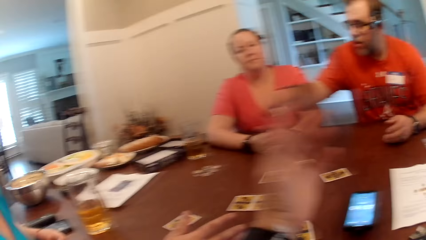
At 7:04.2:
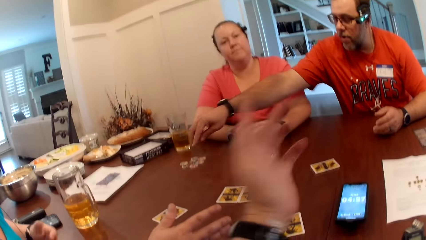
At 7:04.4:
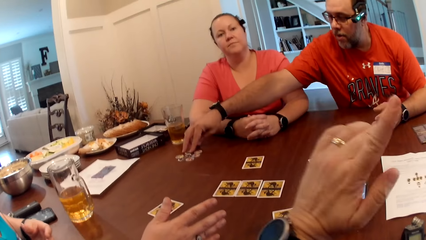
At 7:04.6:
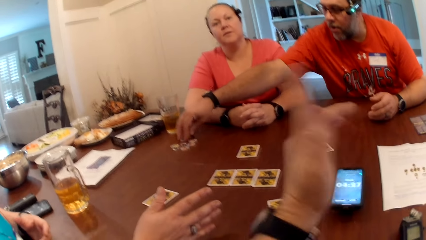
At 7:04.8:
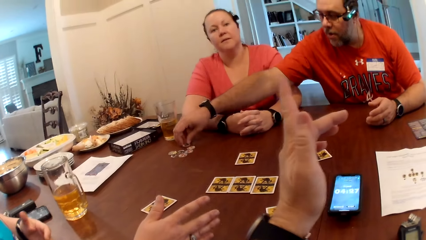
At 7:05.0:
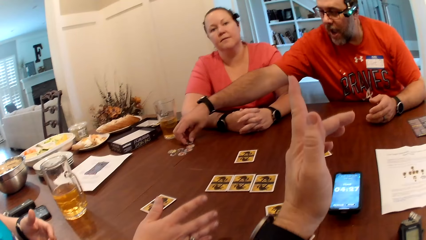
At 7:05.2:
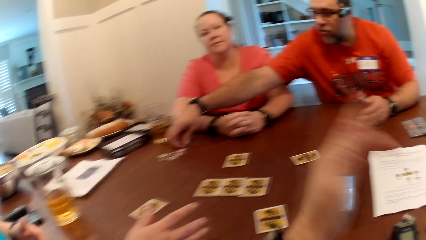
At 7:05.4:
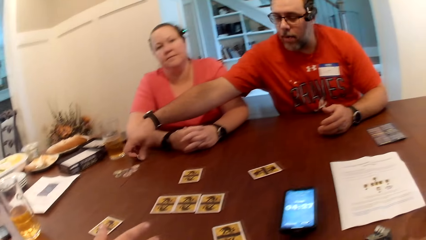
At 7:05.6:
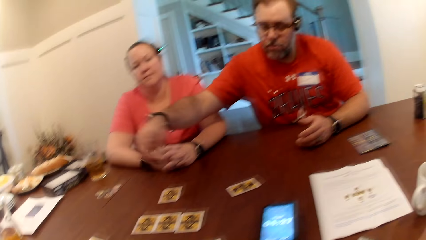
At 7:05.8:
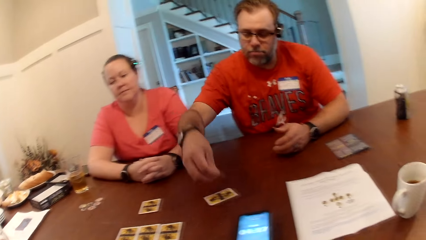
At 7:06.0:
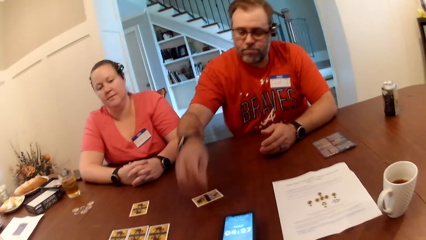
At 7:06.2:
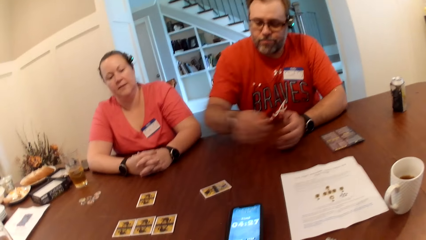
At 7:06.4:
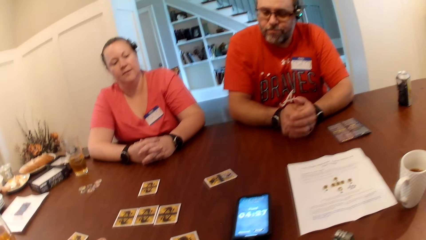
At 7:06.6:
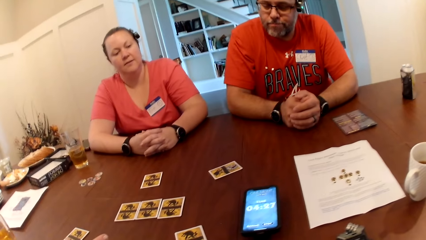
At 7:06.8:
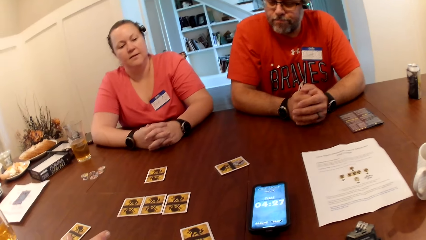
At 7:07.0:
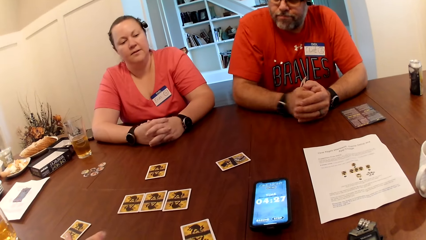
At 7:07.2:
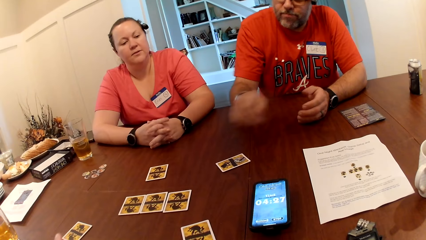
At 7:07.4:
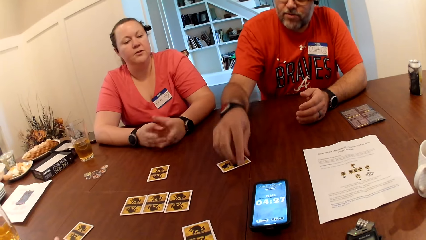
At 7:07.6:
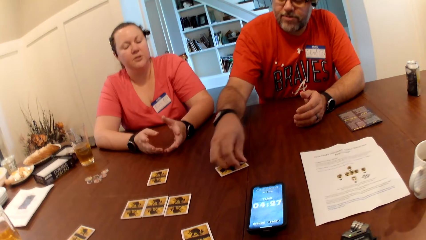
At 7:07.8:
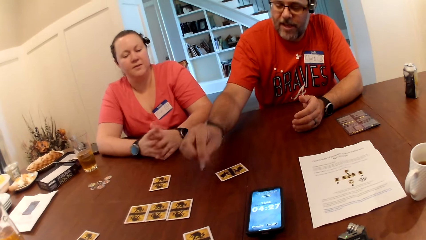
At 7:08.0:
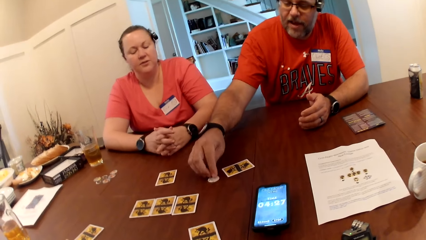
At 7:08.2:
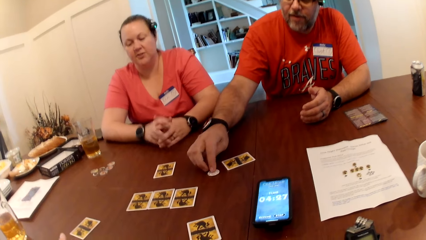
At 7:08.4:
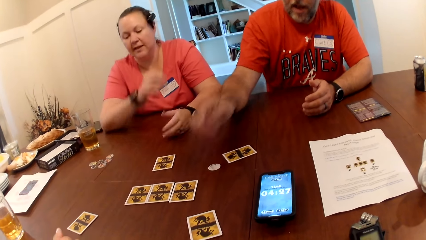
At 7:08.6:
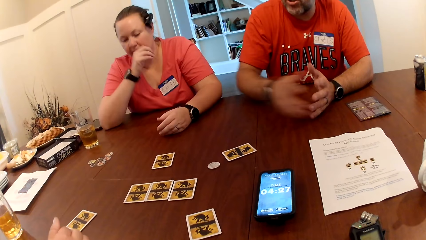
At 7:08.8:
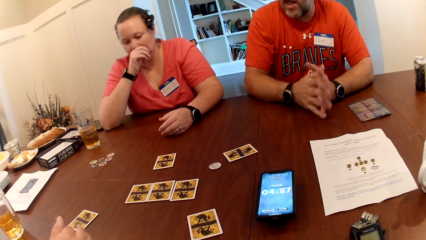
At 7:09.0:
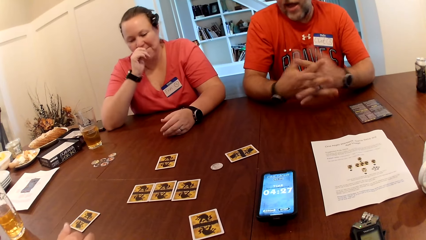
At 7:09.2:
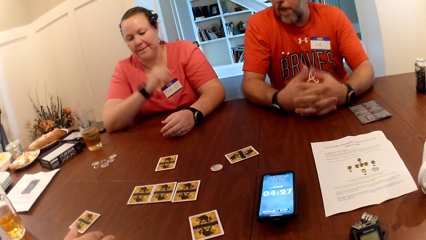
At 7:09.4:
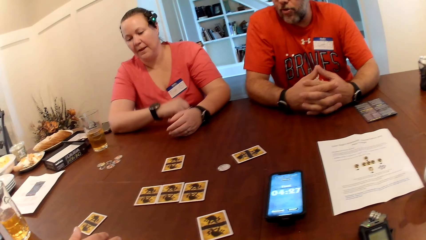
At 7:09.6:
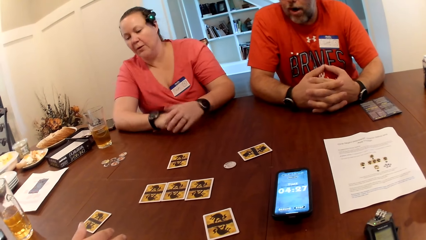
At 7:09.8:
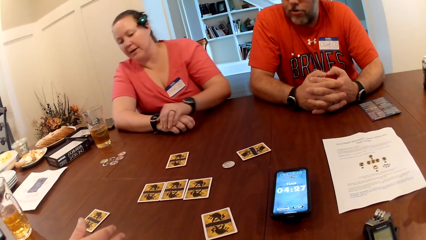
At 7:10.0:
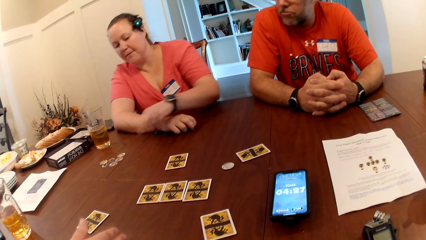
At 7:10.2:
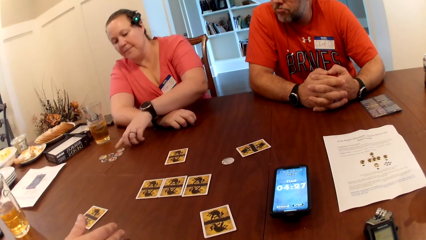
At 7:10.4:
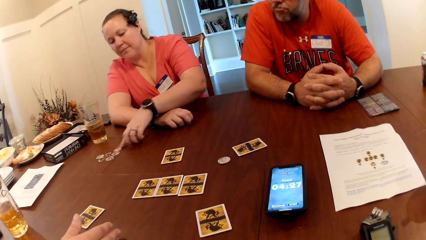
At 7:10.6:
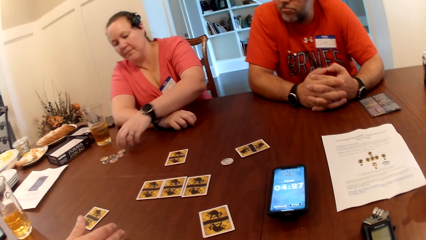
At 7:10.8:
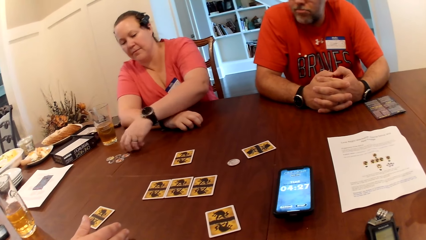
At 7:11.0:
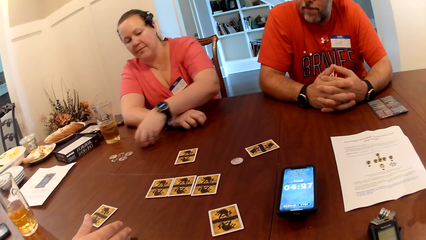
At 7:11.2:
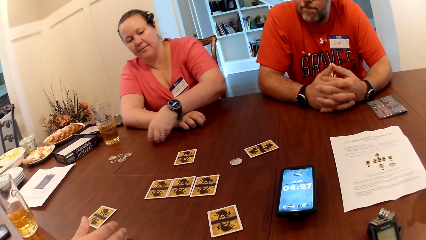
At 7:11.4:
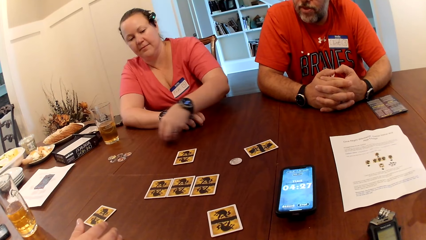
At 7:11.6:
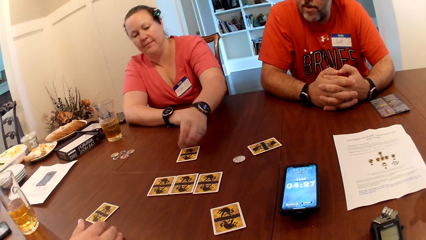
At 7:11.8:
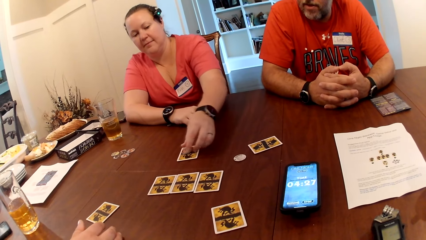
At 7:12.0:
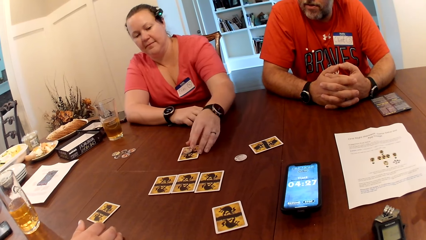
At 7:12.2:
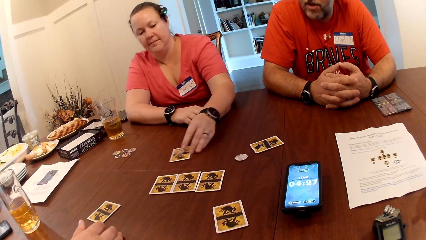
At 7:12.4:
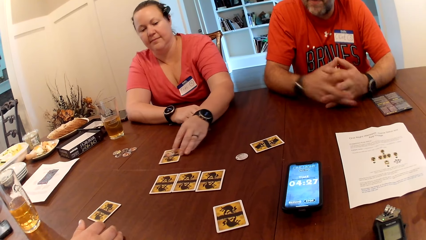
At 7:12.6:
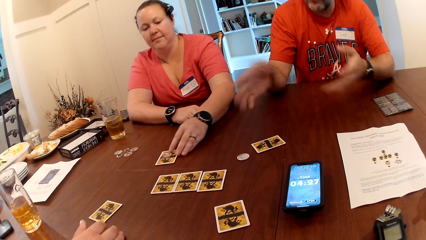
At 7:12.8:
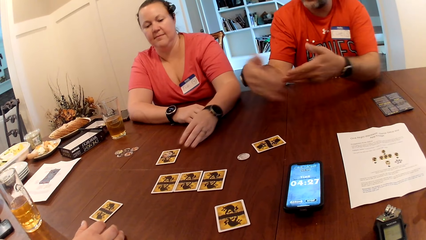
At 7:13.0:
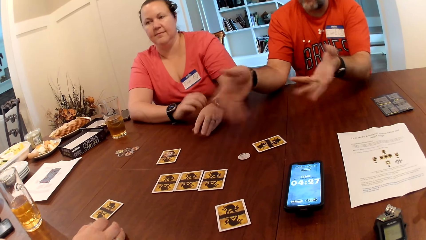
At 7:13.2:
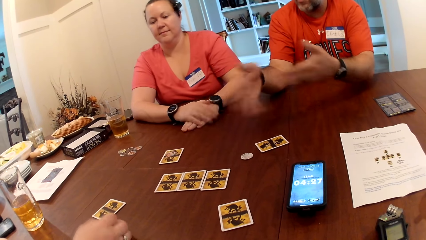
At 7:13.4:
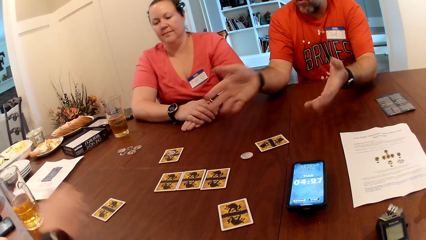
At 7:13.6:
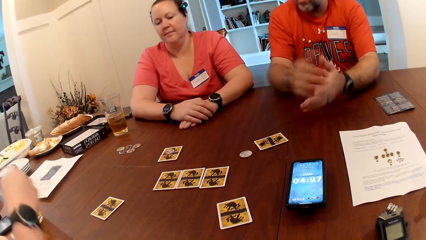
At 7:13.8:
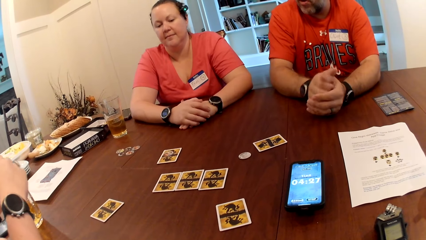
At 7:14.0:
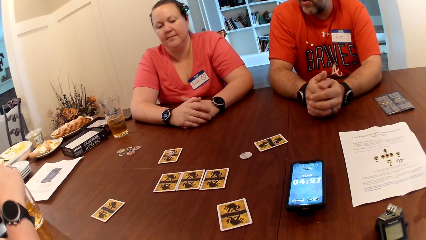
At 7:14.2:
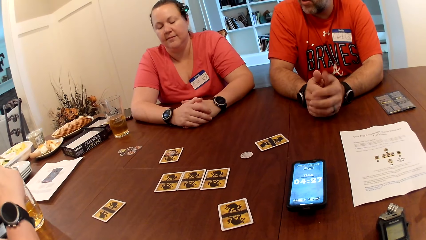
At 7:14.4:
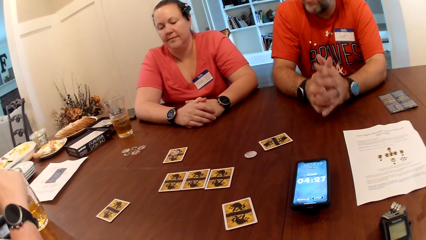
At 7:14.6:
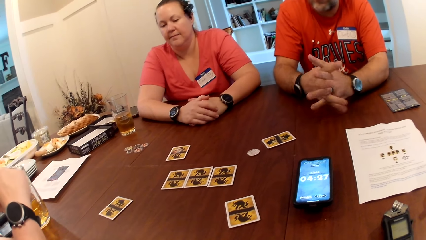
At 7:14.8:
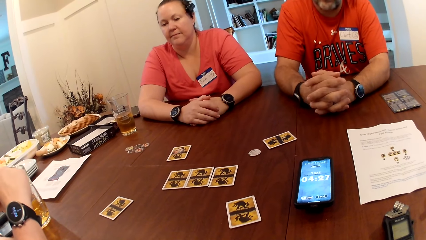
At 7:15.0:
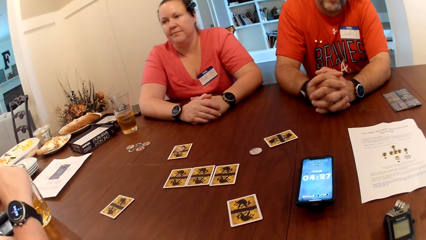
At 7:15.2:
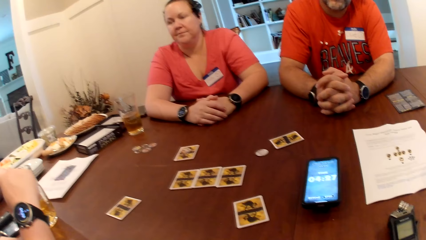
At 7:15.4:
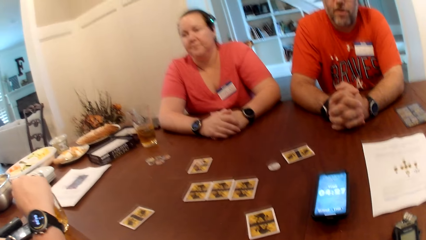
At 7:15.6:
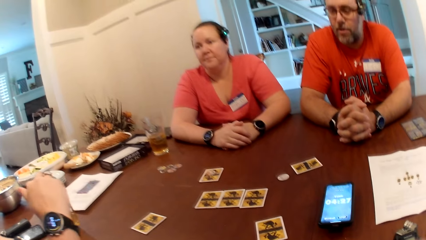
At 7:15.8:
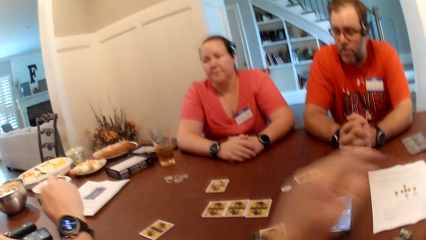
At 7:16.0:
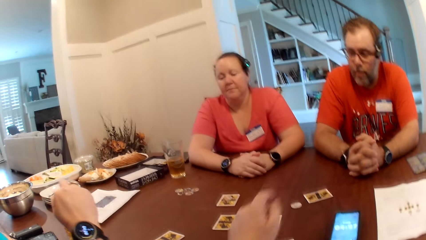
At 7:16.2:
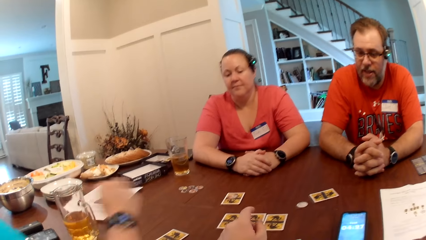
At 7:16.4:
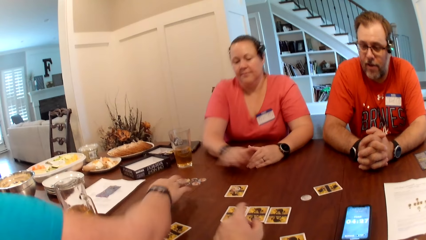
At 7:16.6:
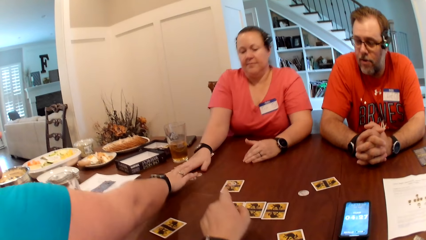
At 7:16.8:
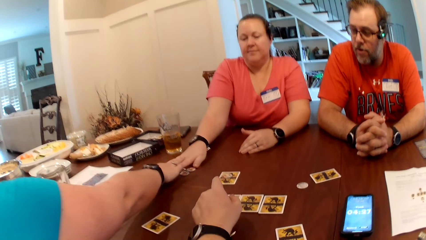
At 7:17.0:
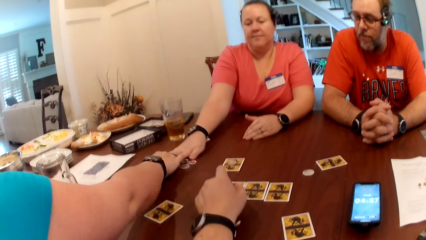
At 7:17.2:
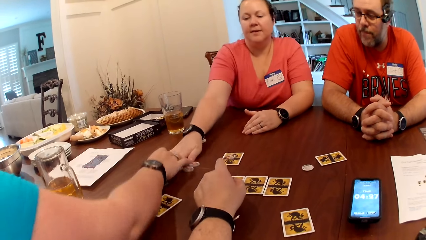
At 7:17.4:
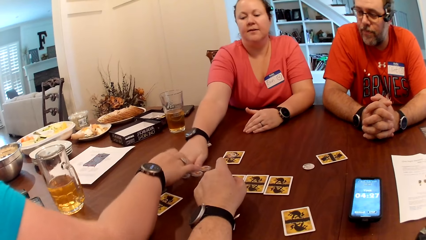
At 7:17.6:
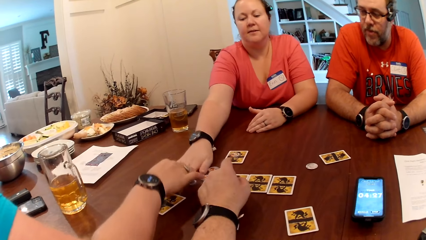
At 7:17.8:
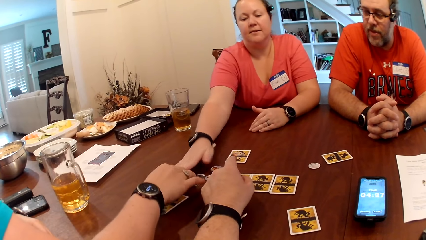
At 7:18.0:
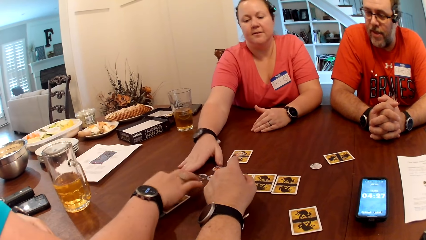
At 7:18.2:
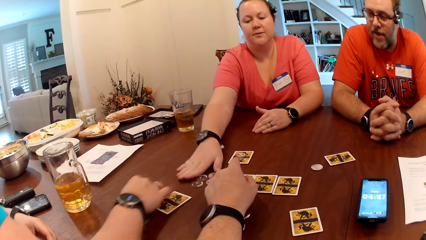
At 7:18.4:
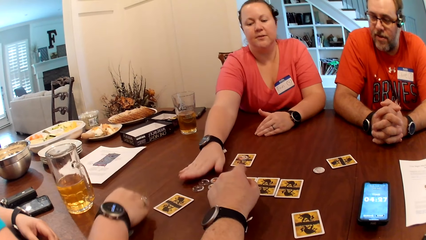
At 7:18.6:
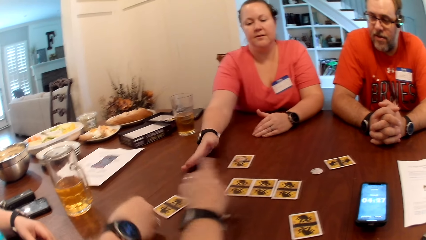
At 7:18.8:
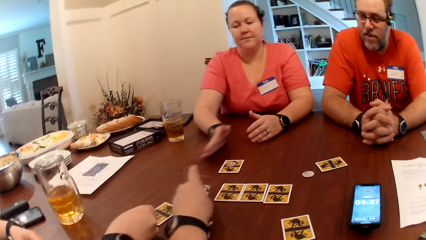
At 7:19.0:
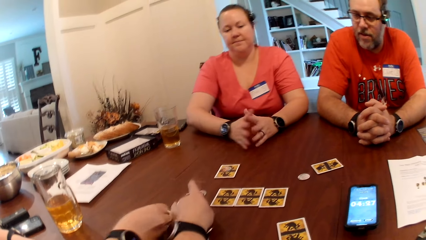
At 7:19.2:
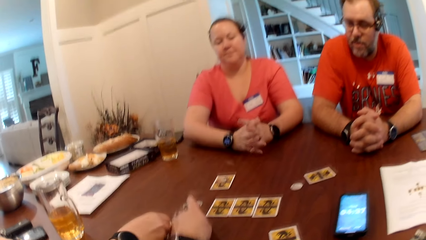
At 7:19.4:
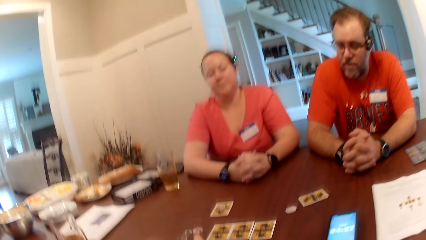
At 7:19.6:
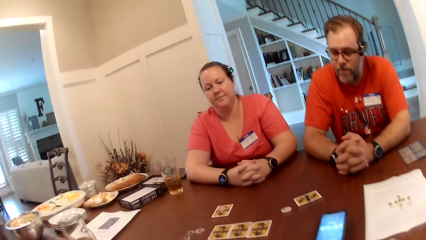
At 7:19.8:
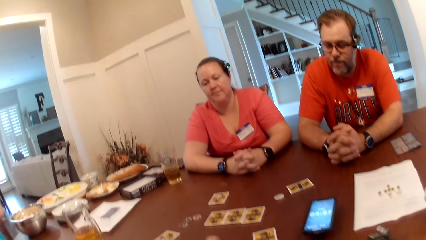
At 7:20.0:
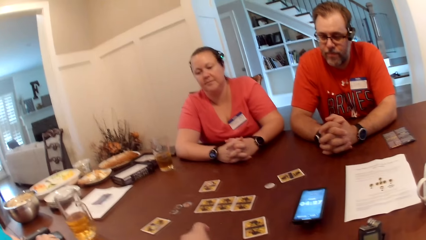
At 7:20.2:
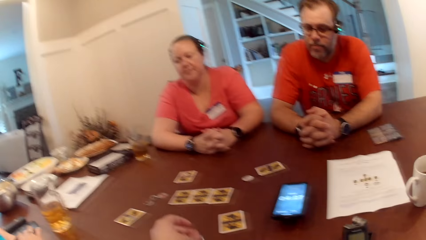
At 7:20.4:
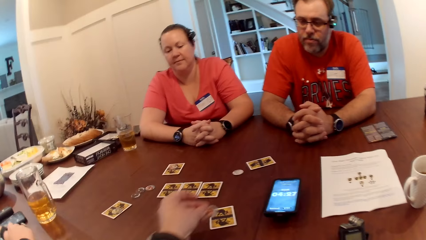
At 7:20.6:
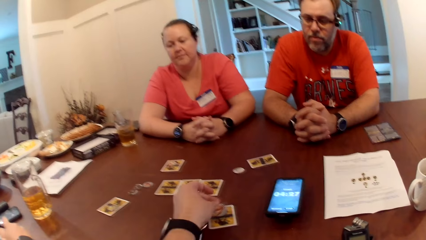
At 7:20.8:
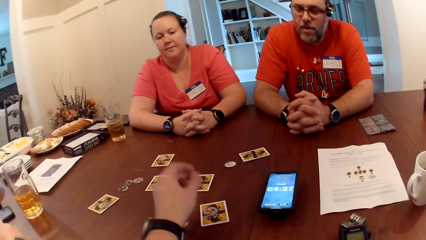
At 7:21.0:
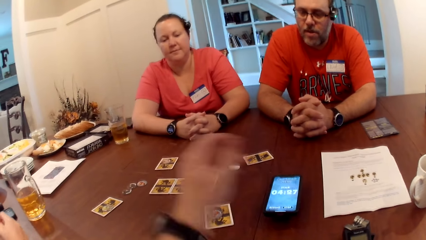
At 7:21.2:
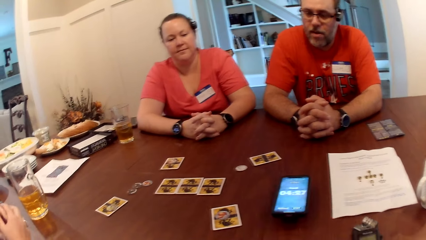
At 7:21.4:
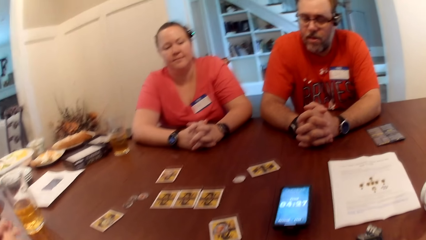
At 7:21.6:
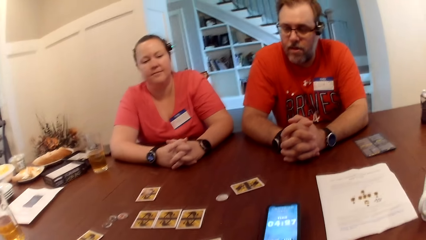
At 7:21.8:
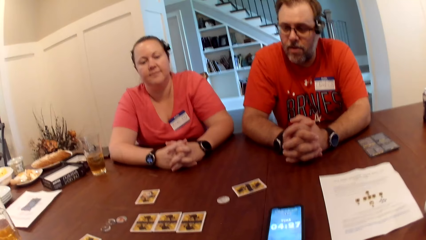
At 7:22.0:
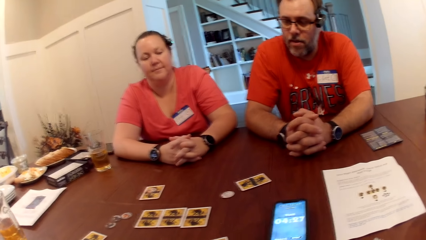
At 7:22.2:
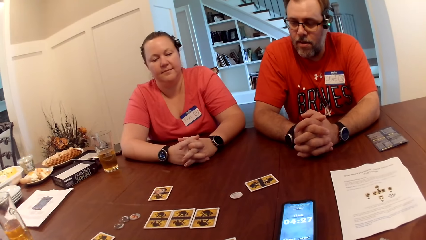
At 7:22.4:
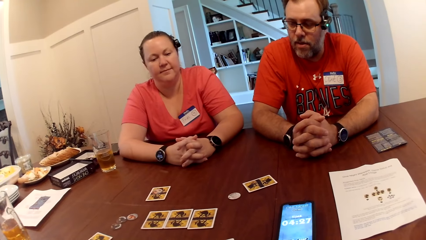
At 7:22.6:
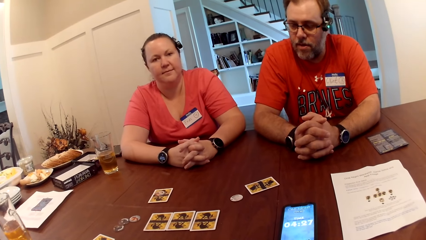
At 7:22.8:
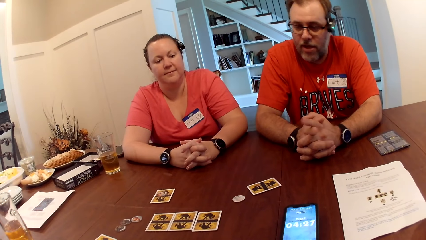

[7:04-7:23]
A man picks up a game chip or piece on the table with his right hand. He drops the chip in his right hand on the card on the table. He checks the cards. He touches the game piece. He removes the game chip on the card with his right hand to the table. A woman picks up a game chip on the table with her left hand. She drops the chip in her left hand on the card on the table. The man talks. Another woman pulls the game piece. The first woman moves the game chip on the table with her right hand to the other woman. The other woman picks up a game chip on the table with her right hand. The camera wearer pulls the game piece. The other woman drops the game chip in her right hand on the card on the table. The camera wearer picks up a game chip on the table with his left hand. He drops the game chip in his left hand on the card on the table.
